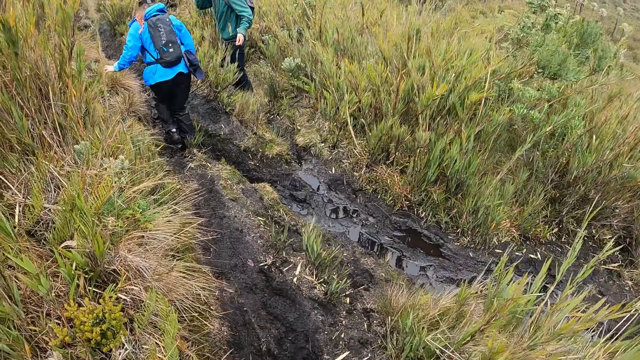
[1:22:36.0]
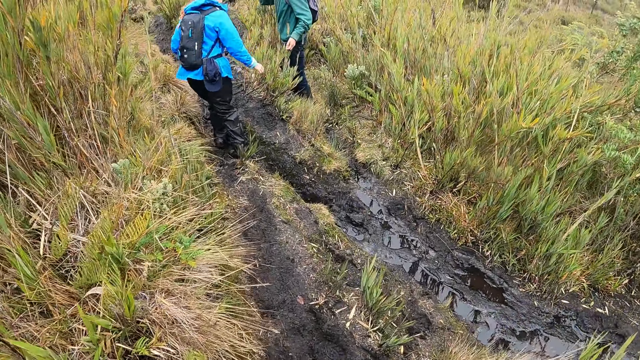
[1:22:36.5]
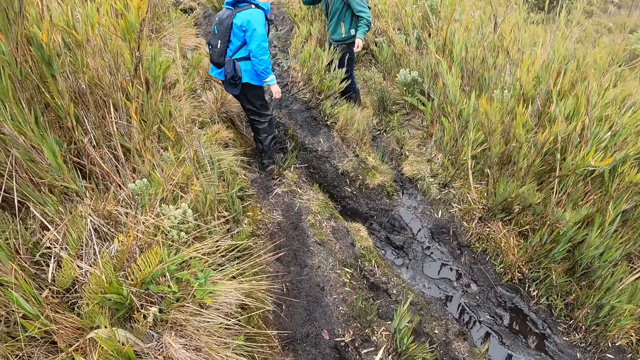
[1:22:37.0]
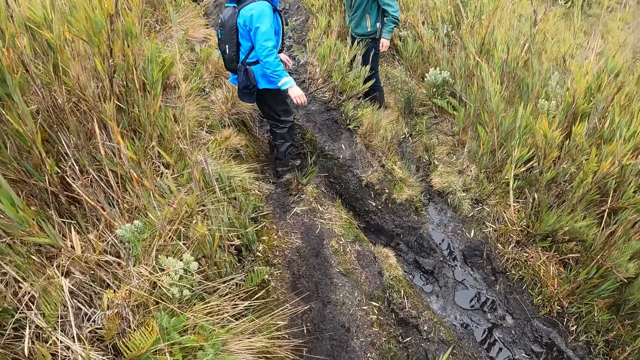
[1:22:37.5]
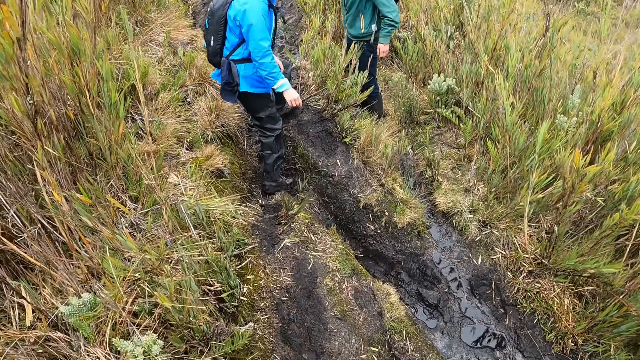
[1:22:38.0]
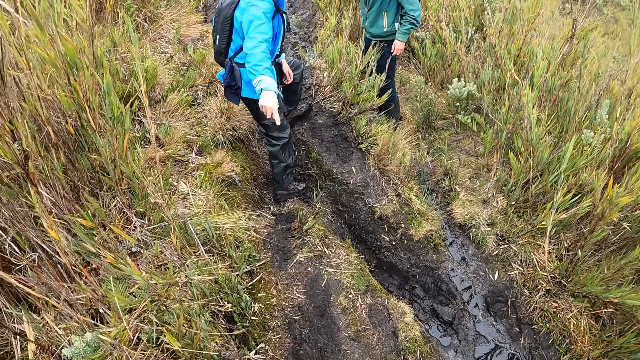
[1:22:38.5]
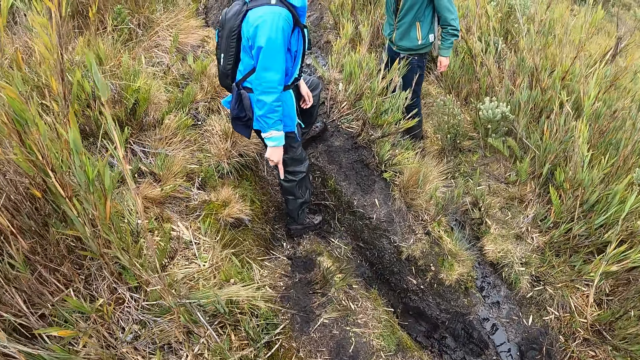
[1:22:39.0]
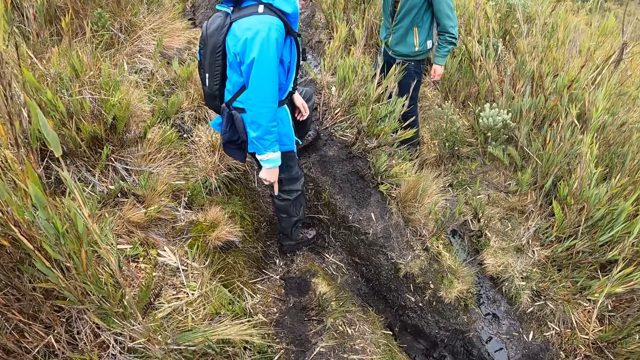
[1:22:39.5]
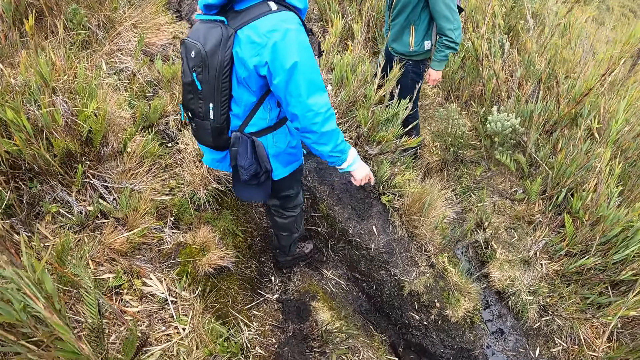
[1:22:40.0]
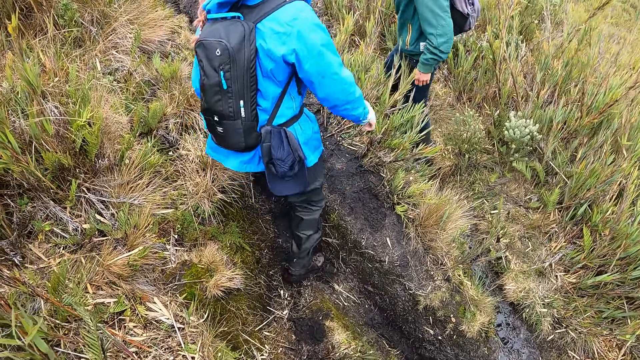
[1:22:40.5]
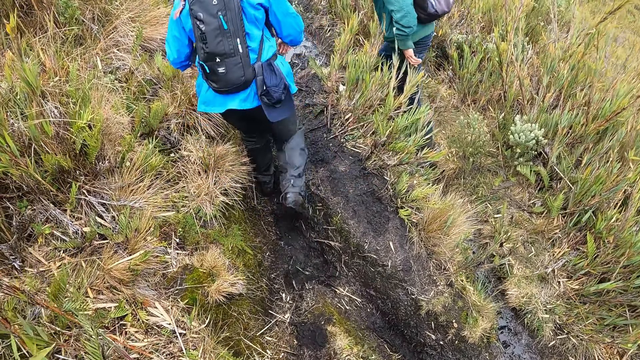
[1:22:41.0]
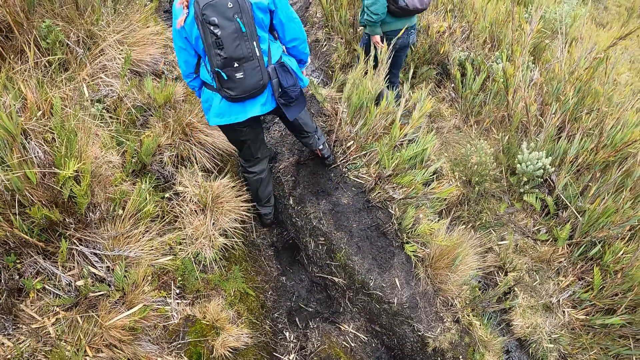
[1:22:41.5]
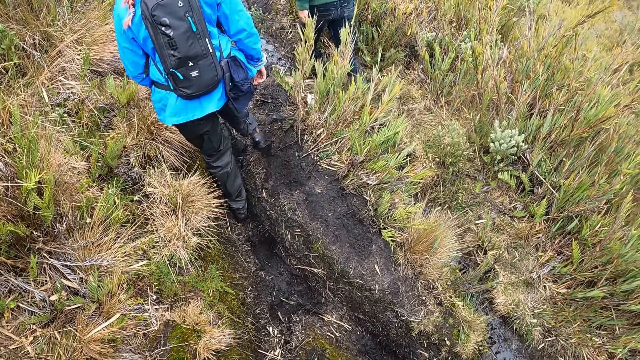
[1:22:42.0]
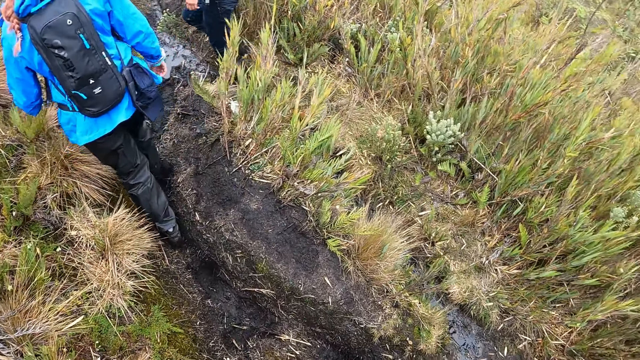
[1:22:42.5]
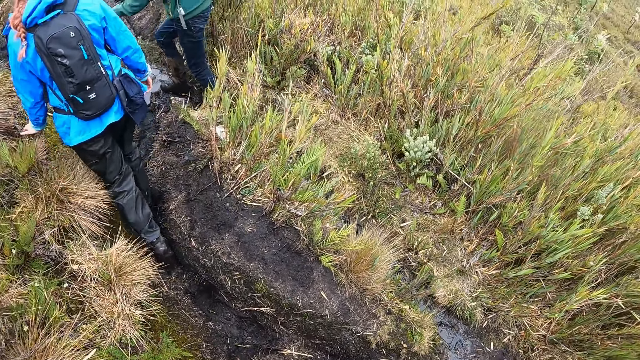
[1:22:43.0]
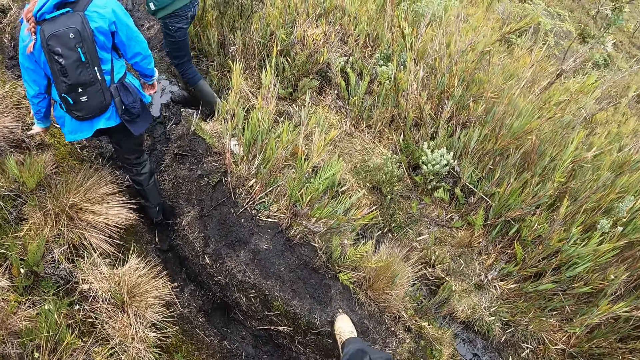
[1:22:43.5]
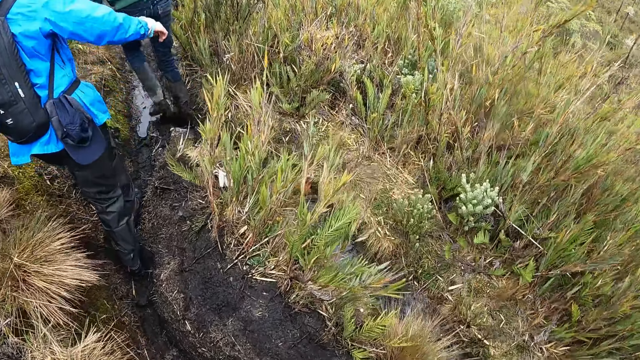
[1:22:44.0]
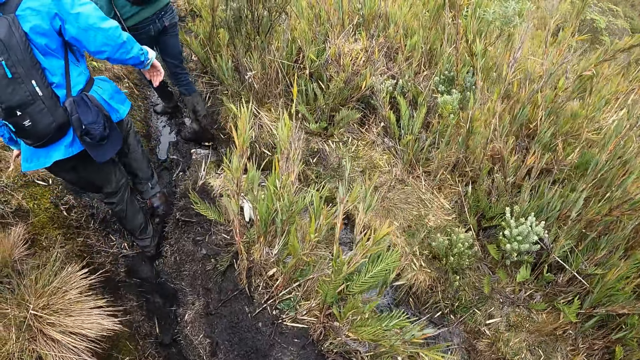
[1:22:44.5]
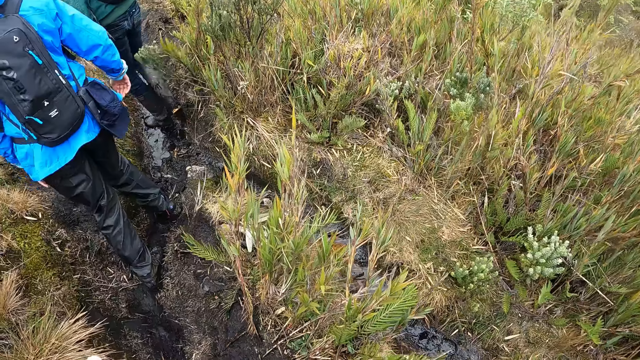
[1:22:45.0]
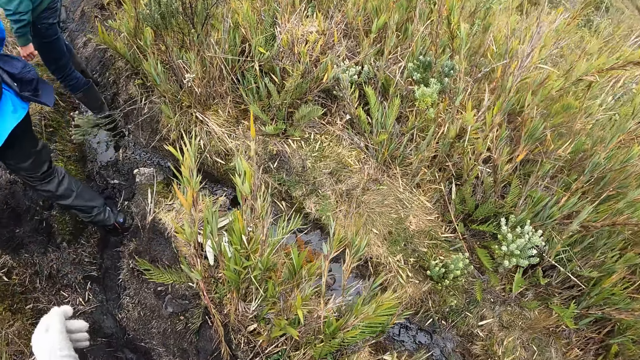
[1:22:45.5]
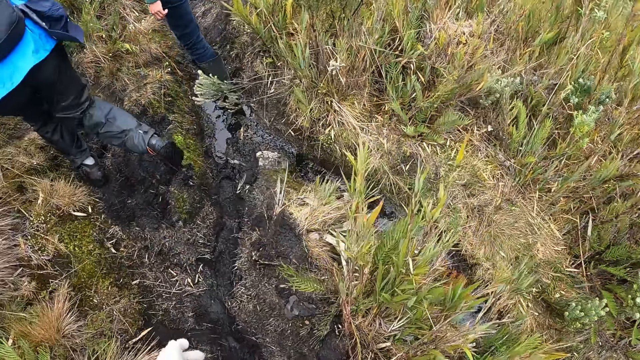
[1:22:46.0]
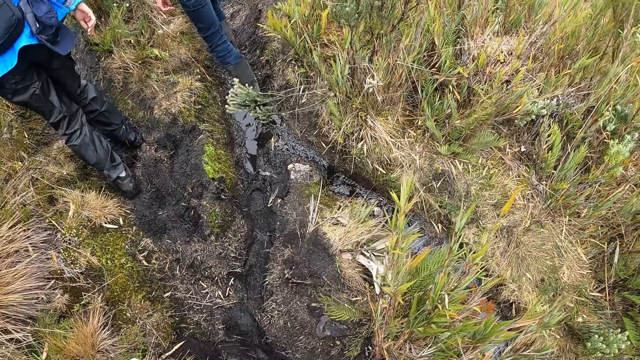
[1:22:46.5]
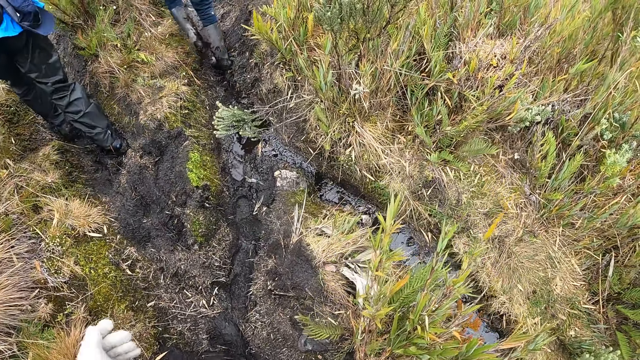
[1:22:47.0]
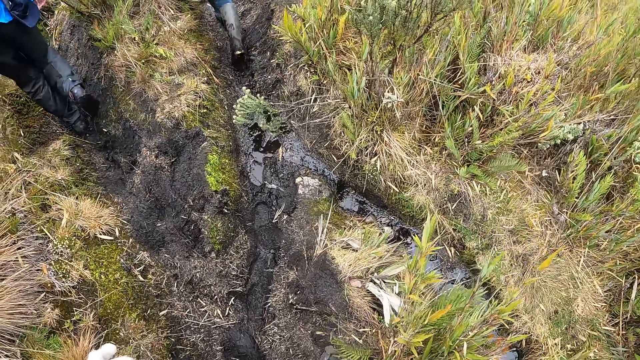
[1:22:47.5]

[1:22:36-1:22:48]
A woman points to the ground with her right hand. The woman talks to the camera wearer.

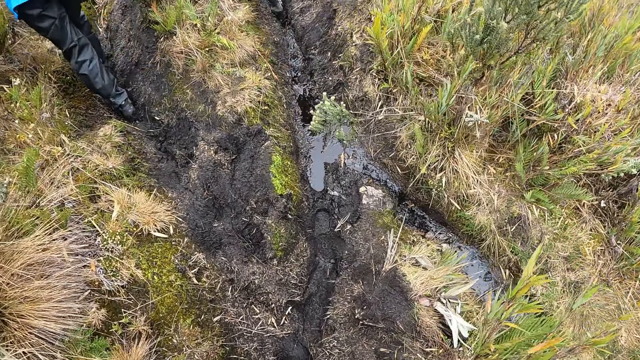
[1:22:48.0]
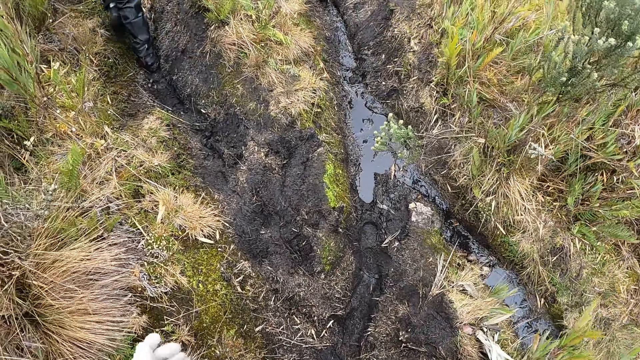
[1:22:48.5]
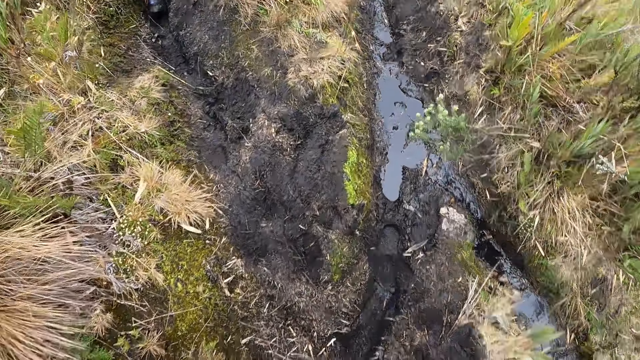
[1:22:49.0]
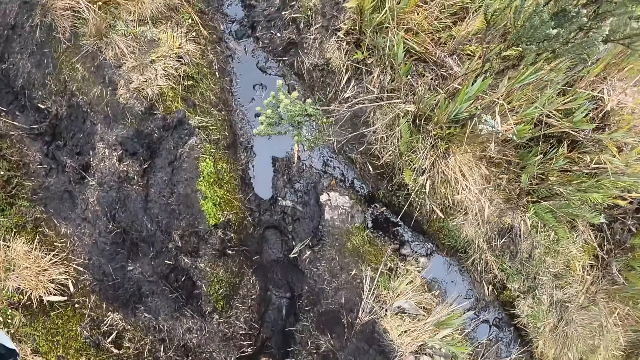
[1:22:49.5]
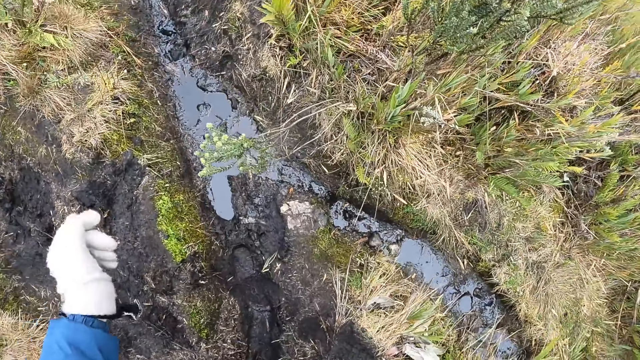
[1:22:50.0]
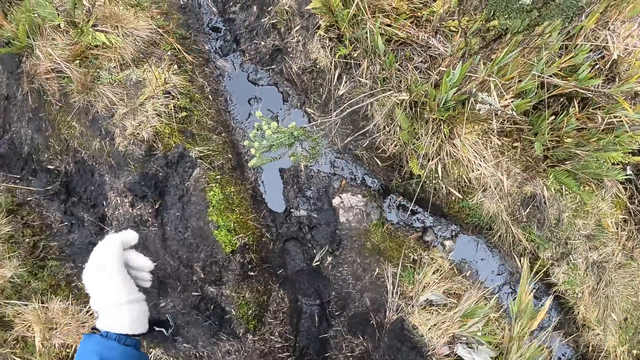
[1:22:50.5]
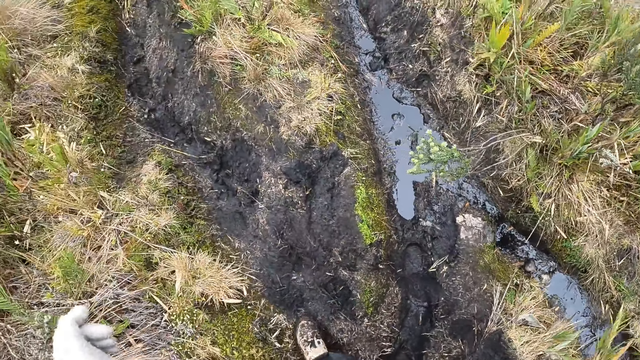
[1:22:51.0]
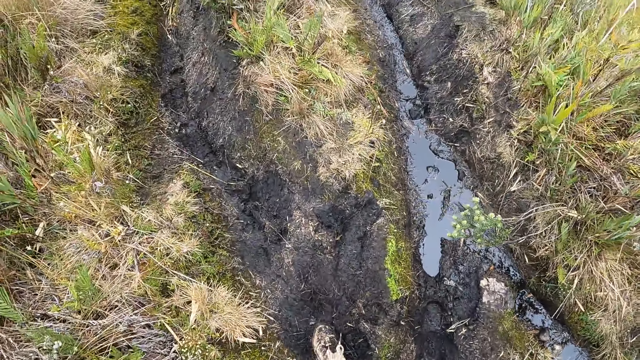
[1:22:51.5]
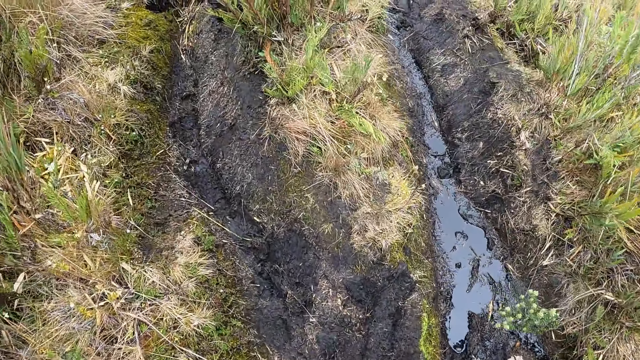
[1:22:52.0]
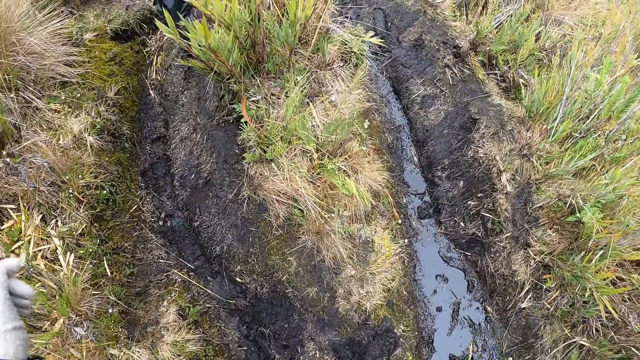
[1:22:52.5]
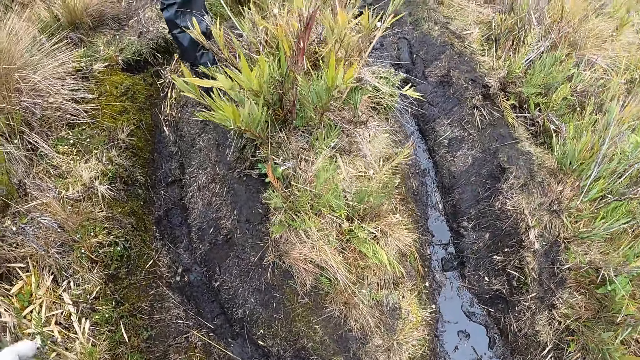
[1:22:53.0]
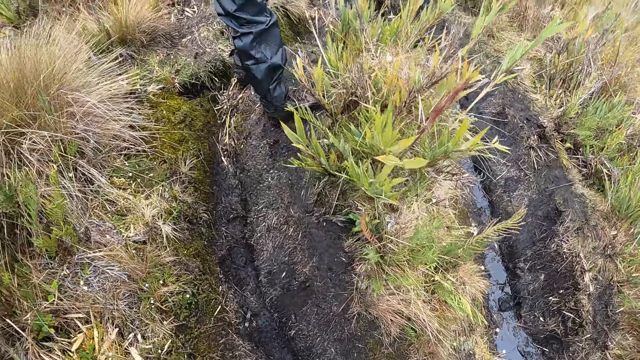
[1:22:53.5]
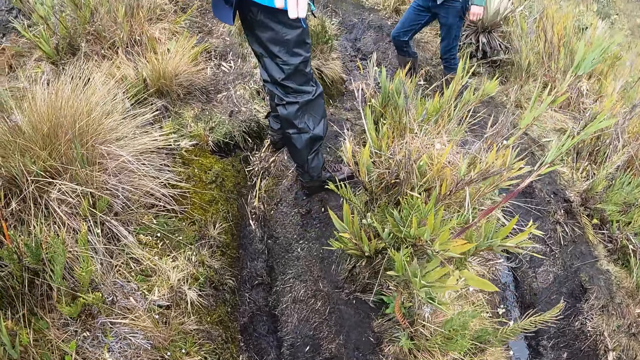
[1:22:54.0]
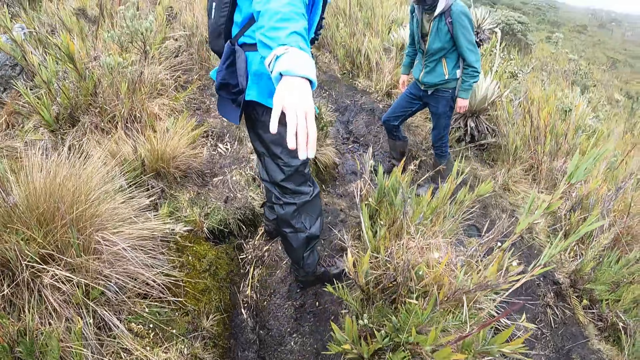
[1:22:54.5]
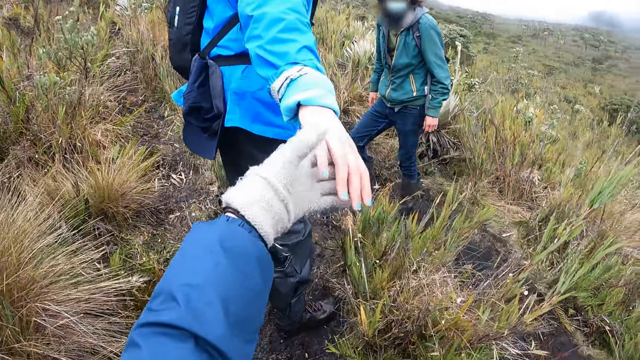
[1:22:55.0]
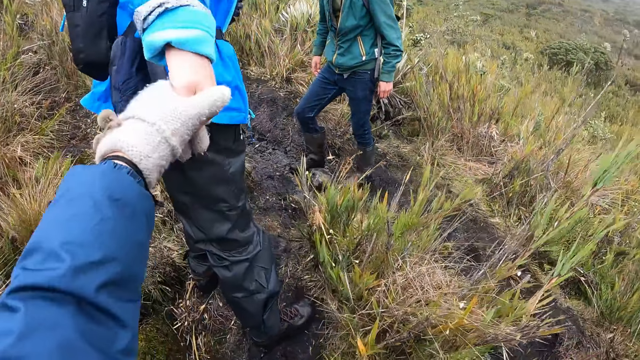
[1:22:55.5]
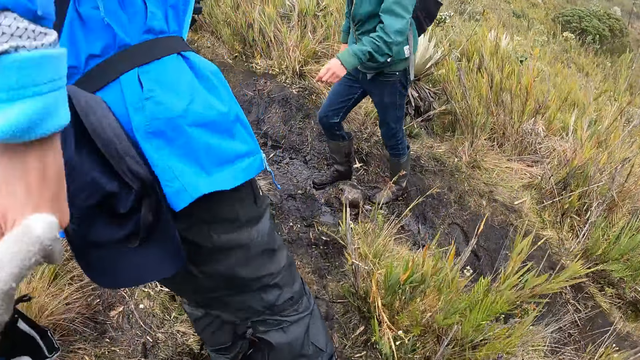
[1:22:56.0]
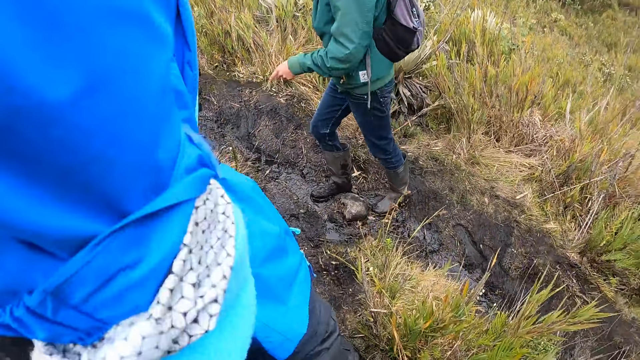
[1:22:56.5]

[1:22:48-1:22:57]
The woman supports the camera wearer with her right hand. A man points at the ground with his left hand. The camera wearer holds the woman's hand.
